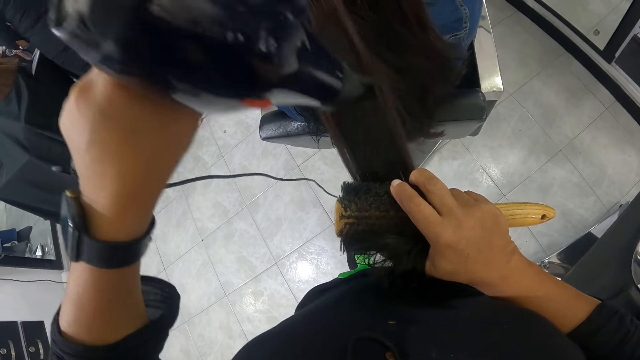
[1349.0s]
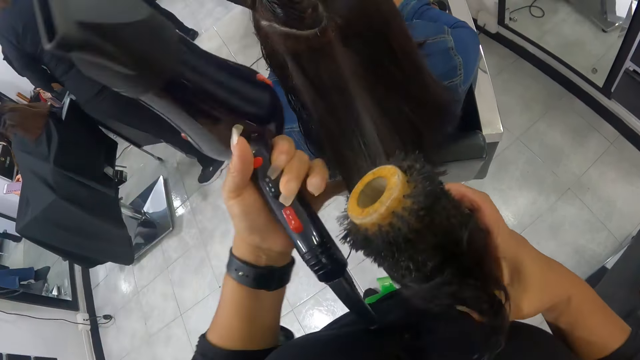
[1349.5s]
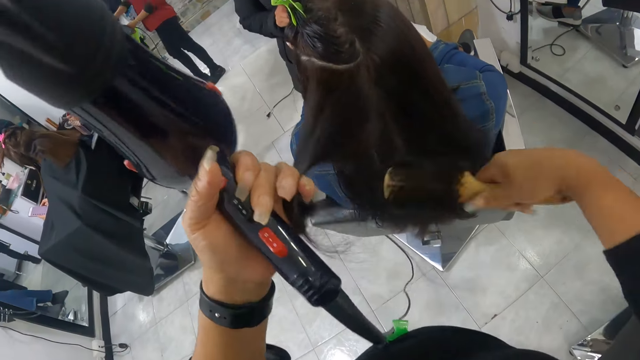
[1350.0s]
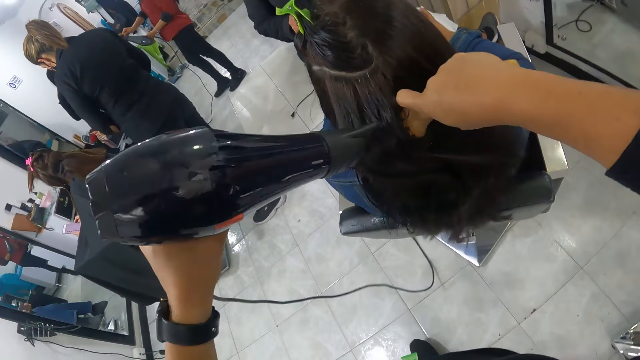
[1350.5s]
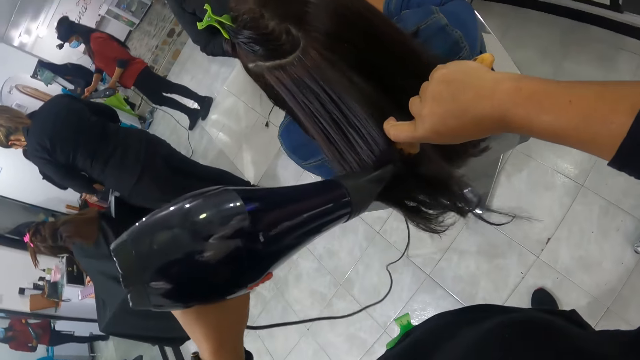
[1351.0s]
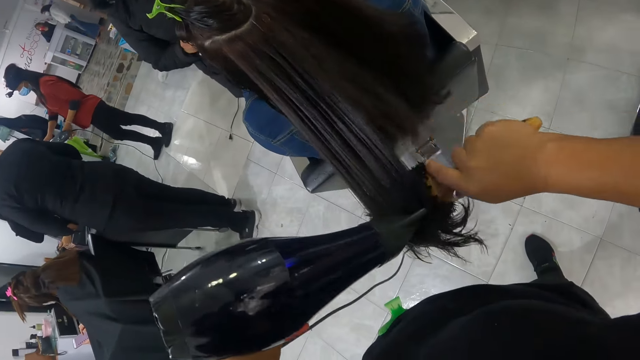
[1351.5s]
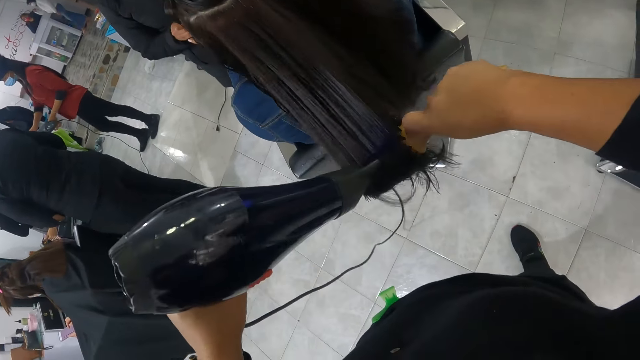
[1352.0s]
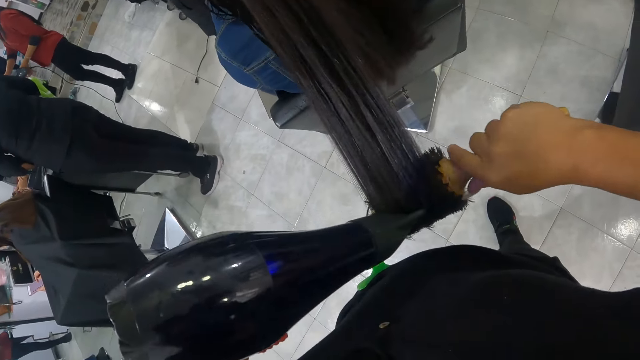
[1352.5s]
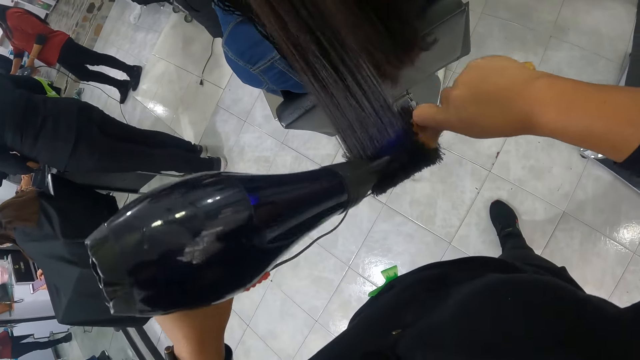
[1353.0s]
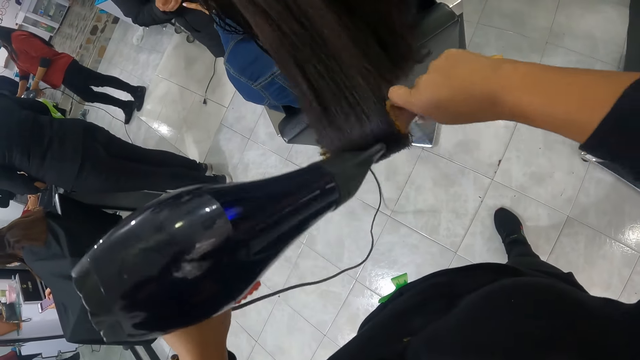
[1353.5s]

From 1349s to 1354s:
The camera wearer holds the woman's hair with her left pinky finger. She combs the woman's hair with the hairbrush in her right hand. She blows the woman's hair with the hair blower in her left hand.

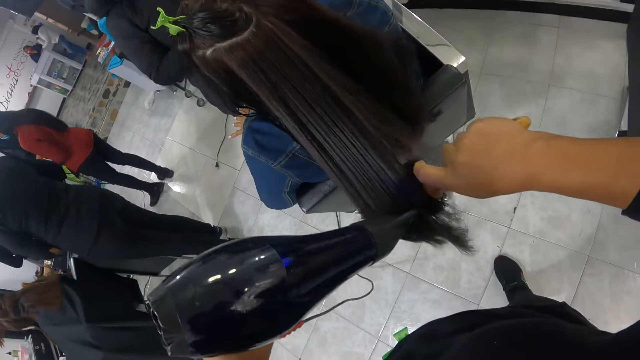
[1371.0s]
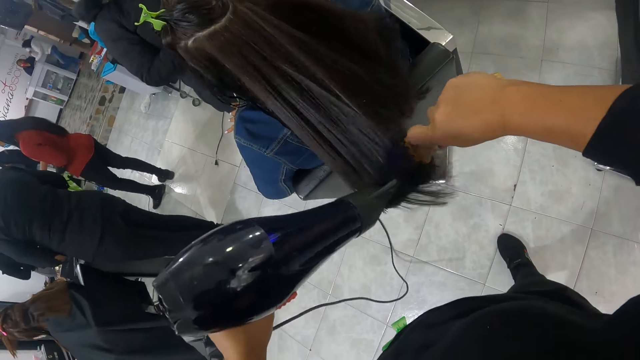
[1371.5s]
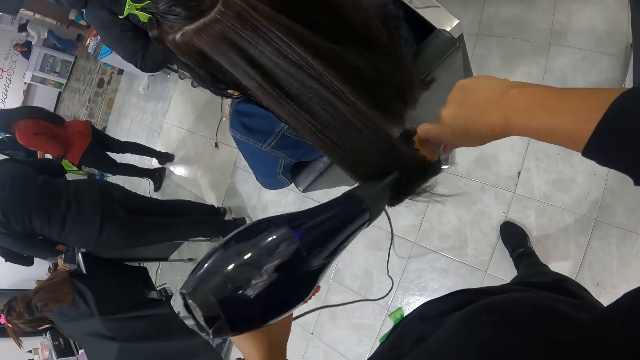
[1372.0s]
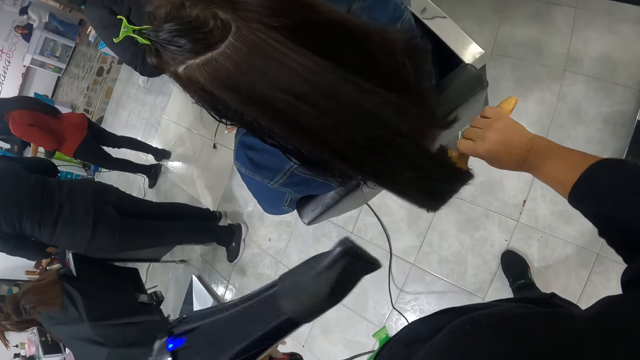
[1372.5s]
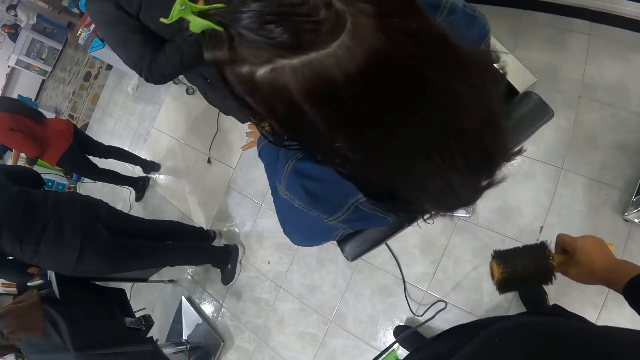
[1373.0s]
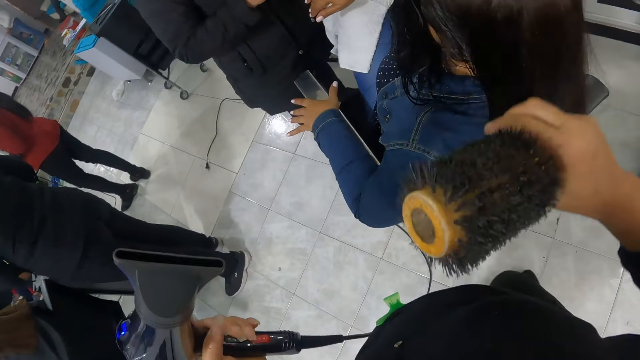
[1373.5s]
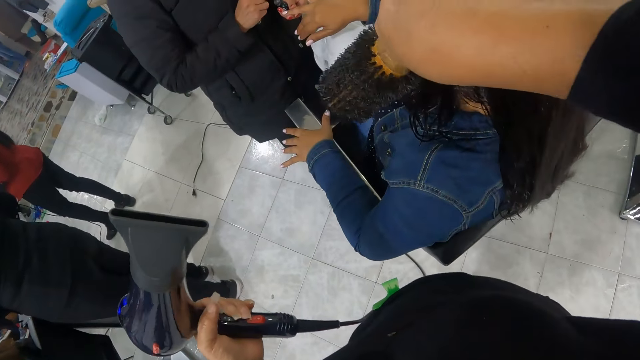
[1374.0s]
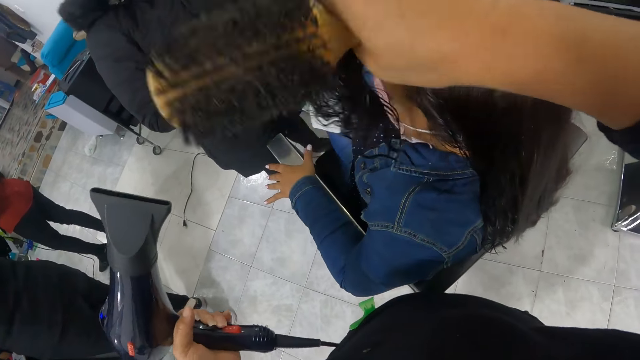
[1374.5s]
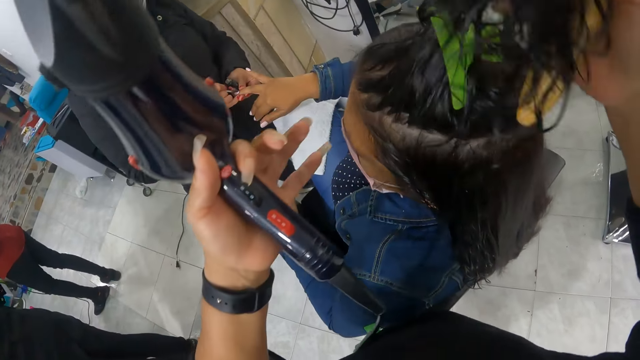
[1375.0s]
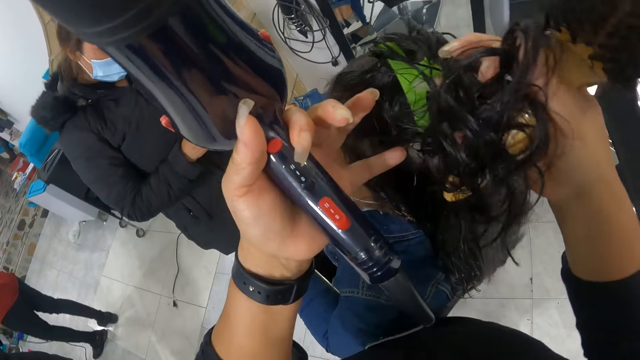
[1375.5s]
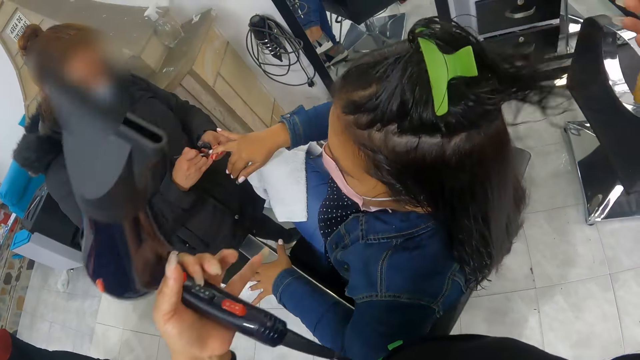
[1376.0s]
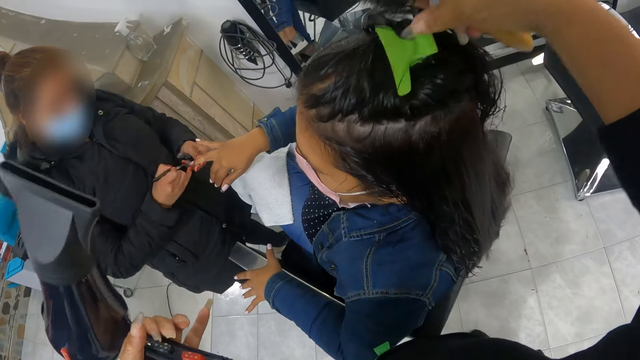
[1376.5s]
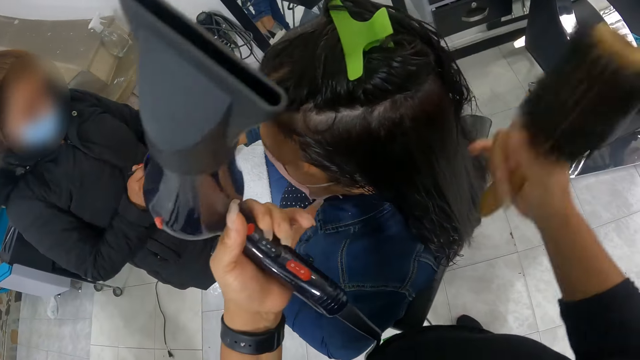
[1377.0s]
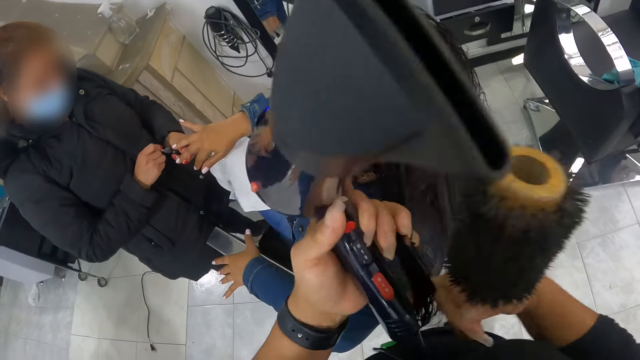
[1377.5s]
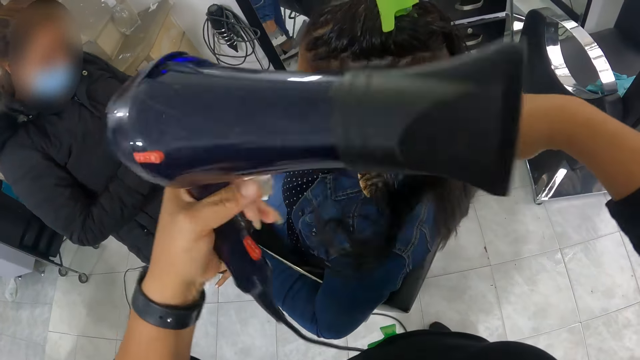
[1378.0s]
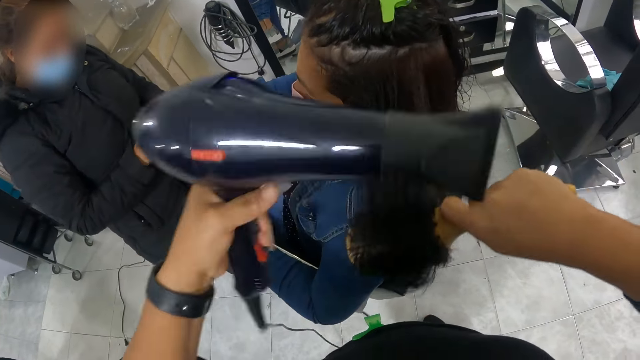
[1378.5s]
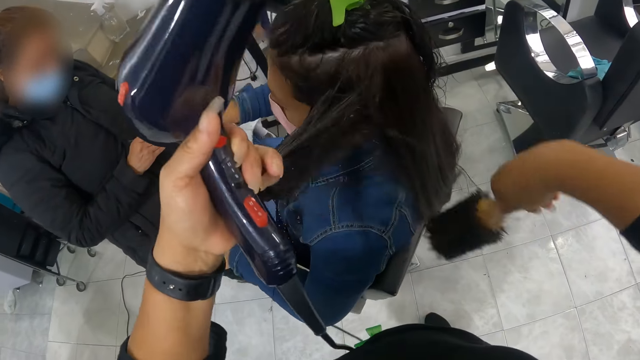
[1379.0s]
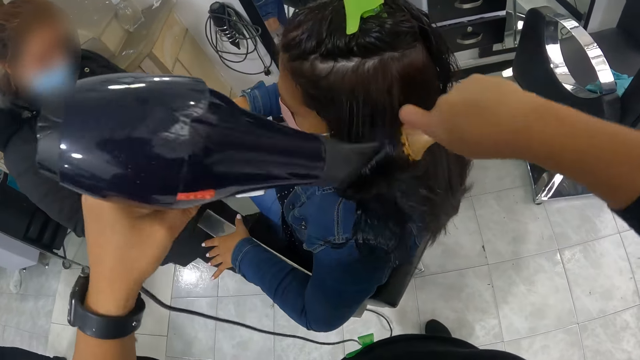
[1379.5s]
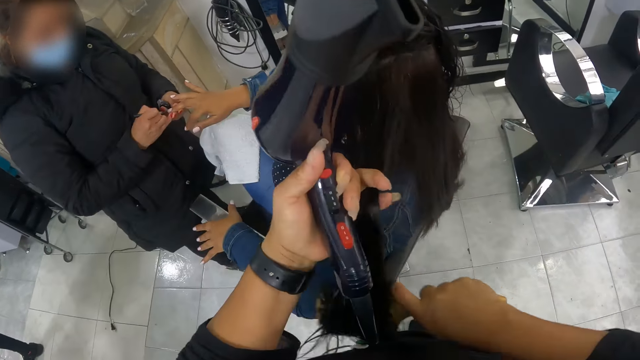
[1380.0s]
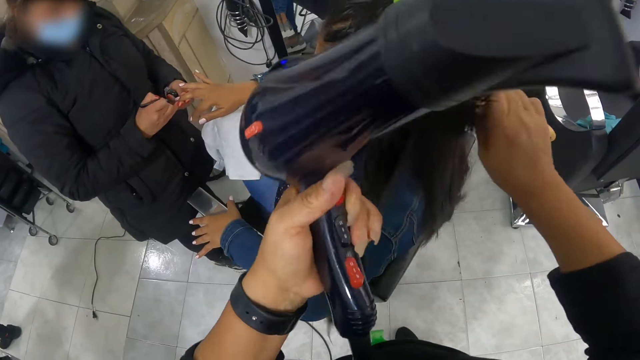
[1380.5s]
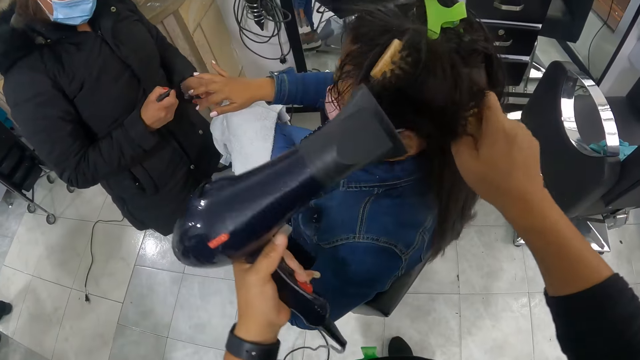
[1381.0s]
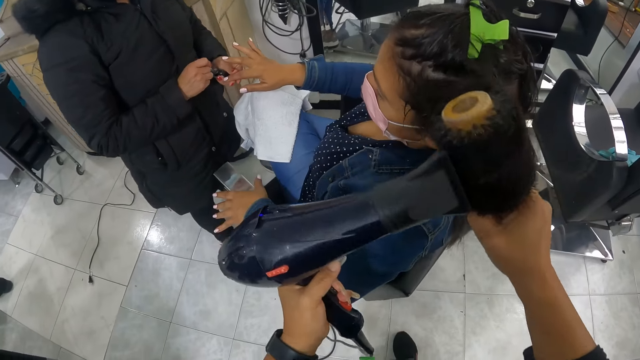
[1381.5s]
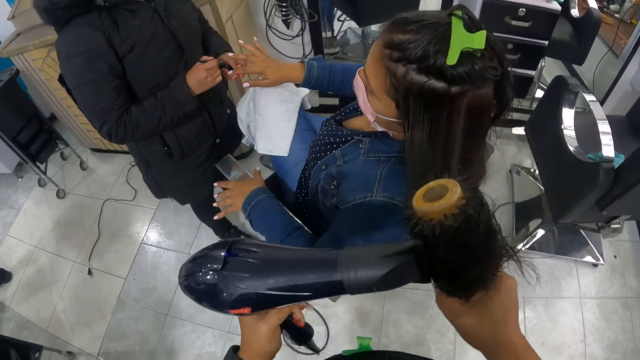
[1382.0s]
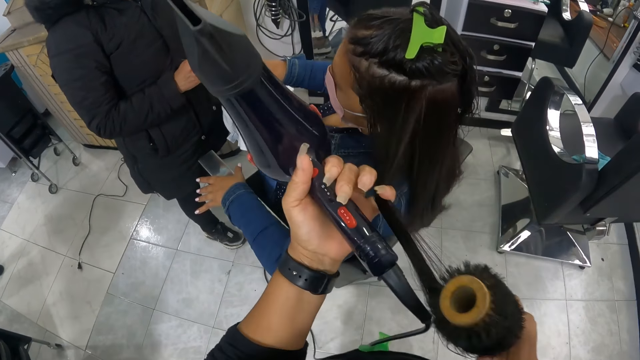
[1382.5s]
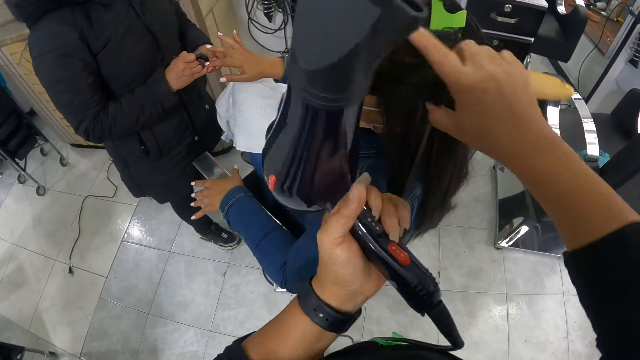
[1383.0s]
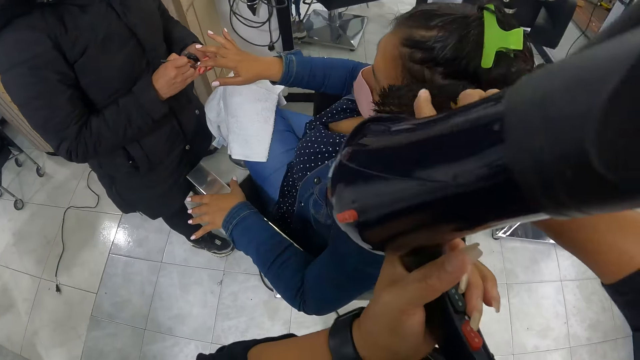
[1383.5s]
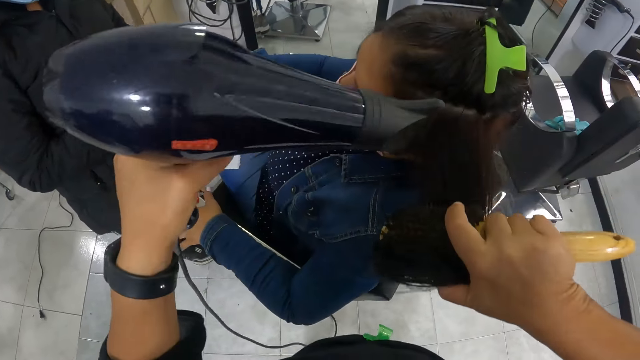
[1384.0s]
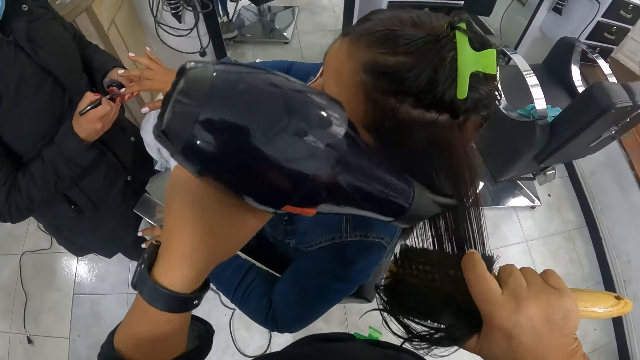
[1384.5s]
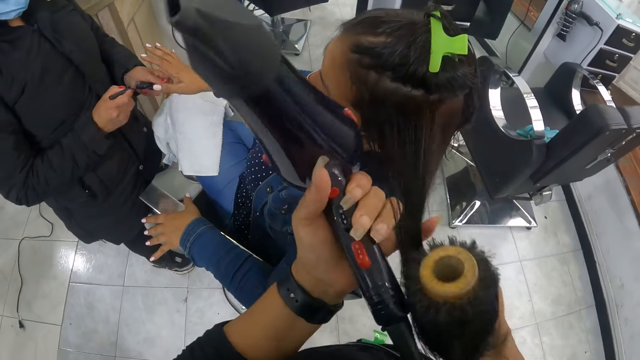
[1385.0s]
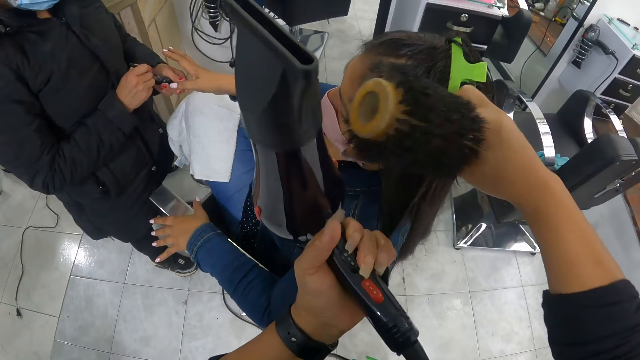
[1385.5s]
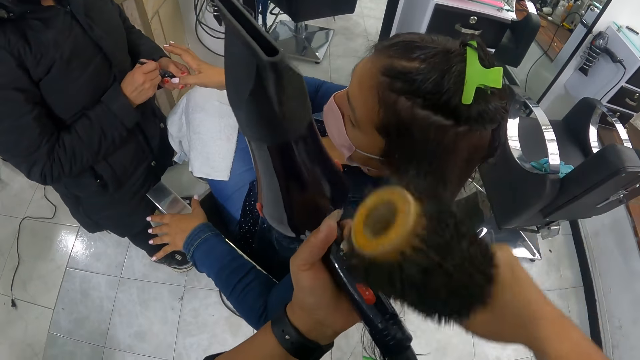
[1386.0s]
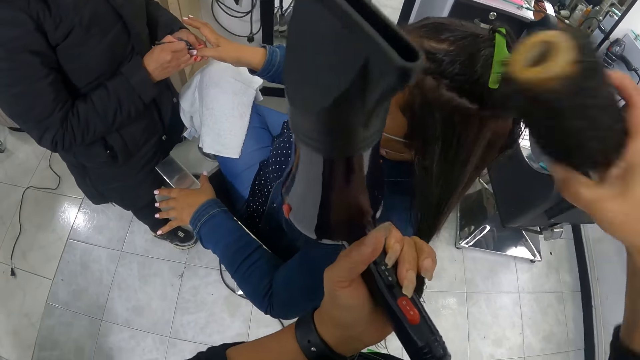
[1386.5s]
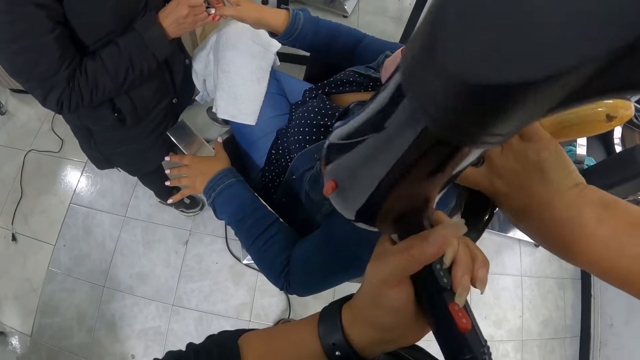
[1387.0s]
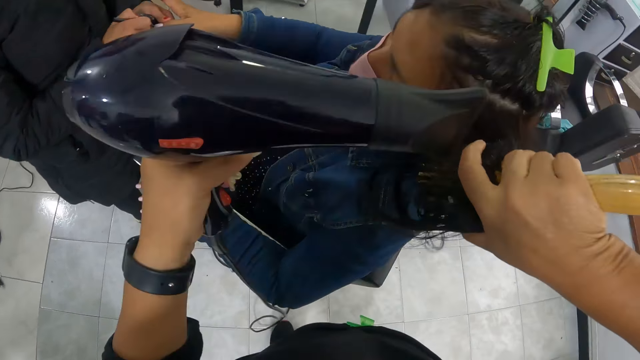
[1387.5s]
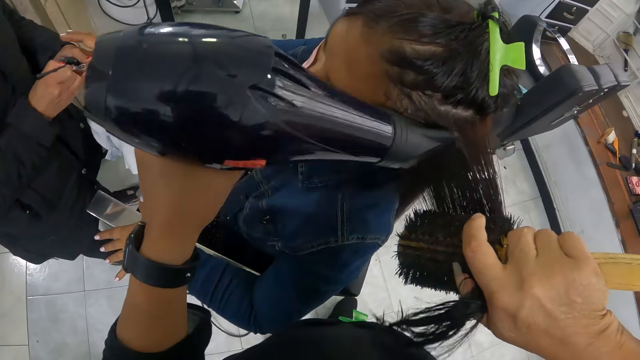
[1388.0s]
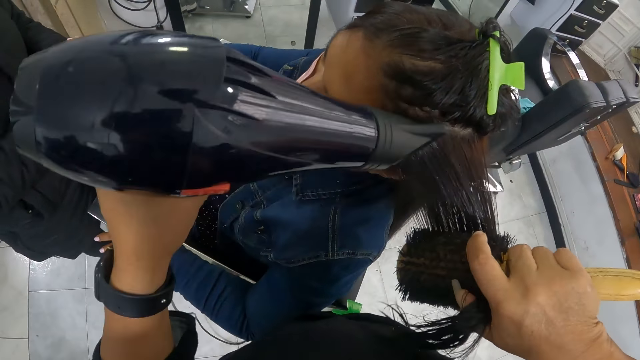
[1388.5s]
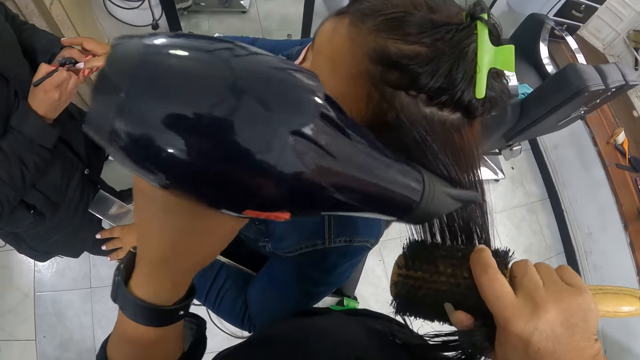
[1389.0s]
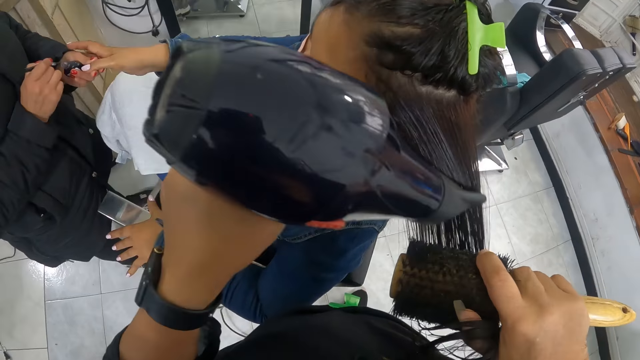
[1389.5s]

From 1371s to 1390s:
The camera wearer rolls the woman's hair with the roller brush in her right hand. She takes a part of the woman's hair with her right hand. A lady does another lady's nails. The camera wearer combs the woman's hair with the hair roller comb in her right hand and the hairdryer in her left hand. She adjusts the woman's hair with her left hand. She combs the woman's hair with the hair roller comb in her right hand and the hairdryer in her left hand. She adjusts the woman's hair with her left hand. She combs the woman's hair with the hair roller comb in her right hand and the hairdryer in her left hand. She adjusts the woman's hair with her left hand. She combs the woman's hair with the hair roller comb in her right hand and the hairdryer in her left hand. She adjusts the woman's hair with her left hand. She combs the woman's hair with the hair roller comb in her right hand and the hairdryer in her left hand.
